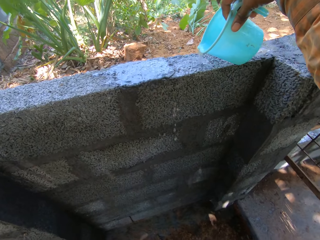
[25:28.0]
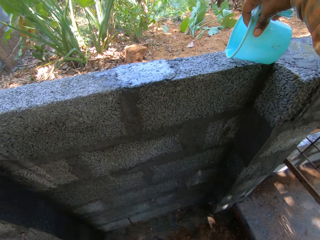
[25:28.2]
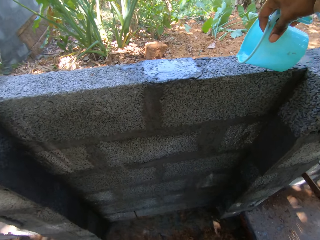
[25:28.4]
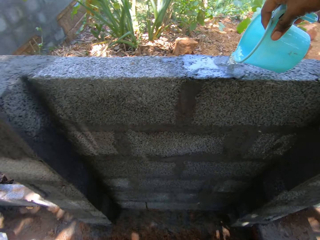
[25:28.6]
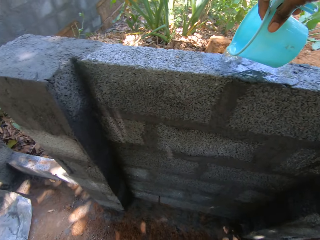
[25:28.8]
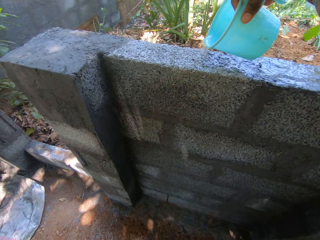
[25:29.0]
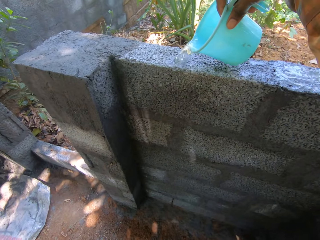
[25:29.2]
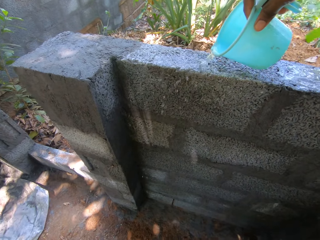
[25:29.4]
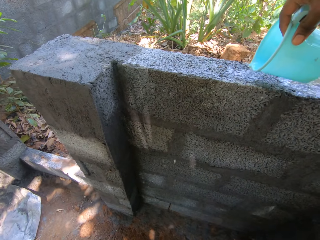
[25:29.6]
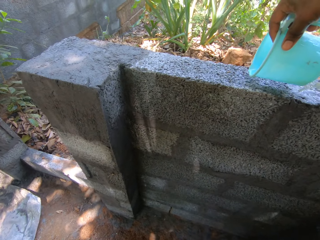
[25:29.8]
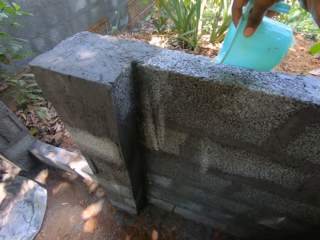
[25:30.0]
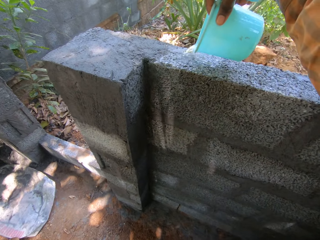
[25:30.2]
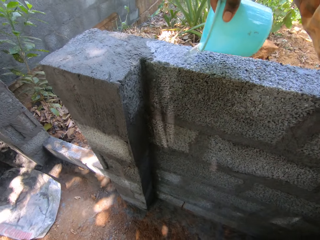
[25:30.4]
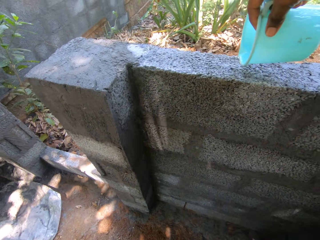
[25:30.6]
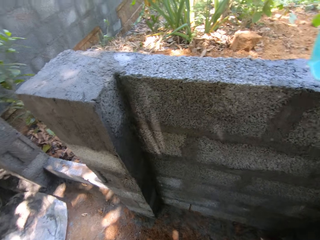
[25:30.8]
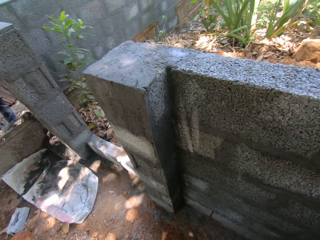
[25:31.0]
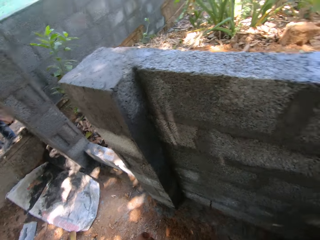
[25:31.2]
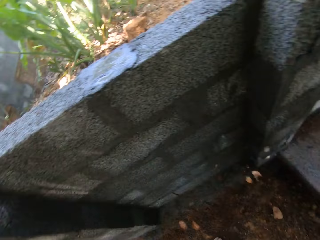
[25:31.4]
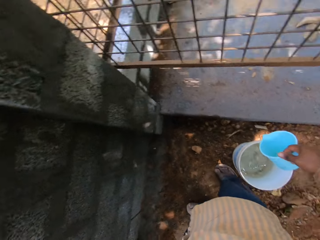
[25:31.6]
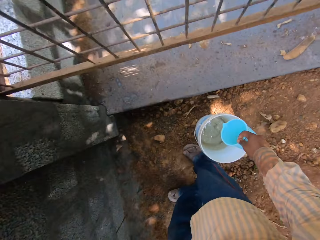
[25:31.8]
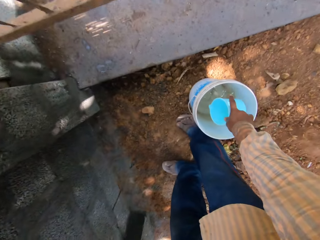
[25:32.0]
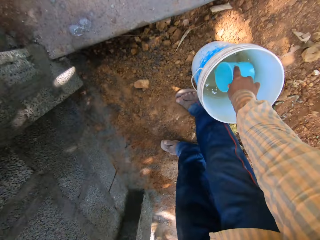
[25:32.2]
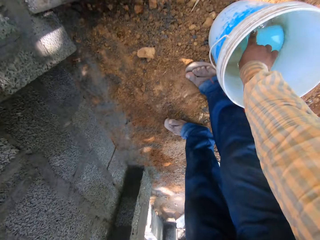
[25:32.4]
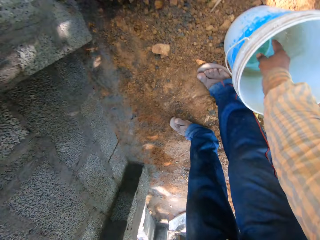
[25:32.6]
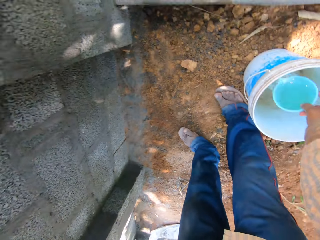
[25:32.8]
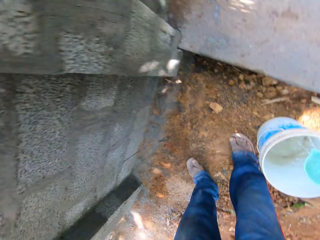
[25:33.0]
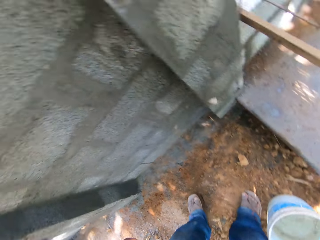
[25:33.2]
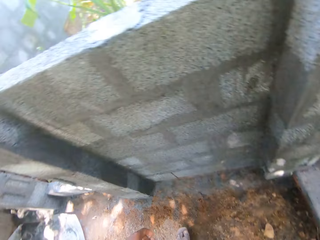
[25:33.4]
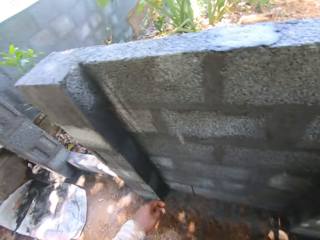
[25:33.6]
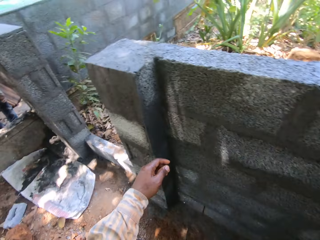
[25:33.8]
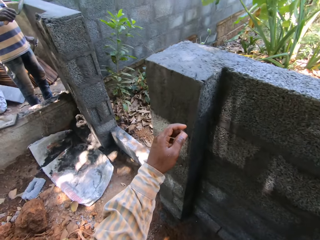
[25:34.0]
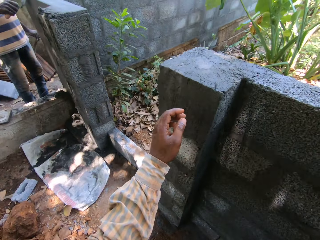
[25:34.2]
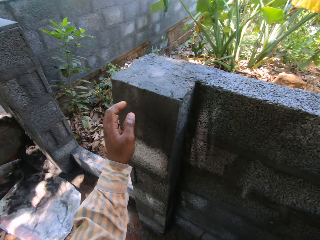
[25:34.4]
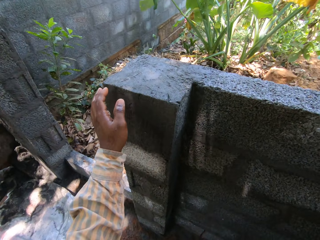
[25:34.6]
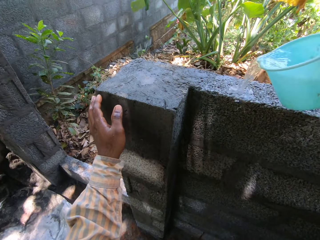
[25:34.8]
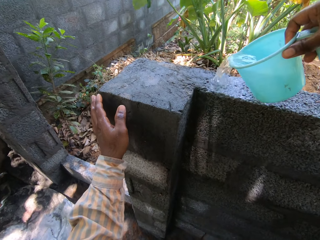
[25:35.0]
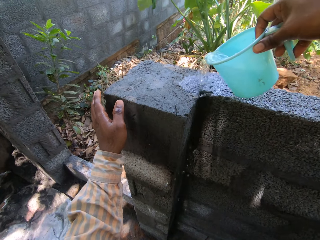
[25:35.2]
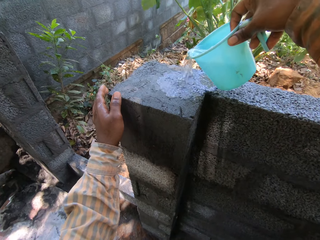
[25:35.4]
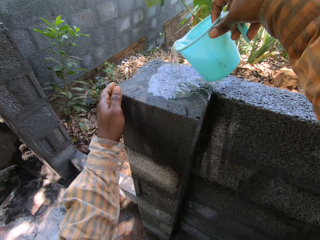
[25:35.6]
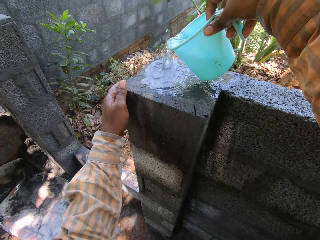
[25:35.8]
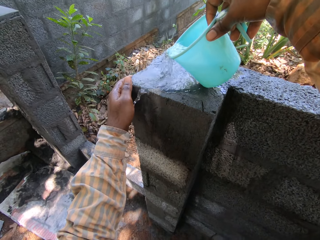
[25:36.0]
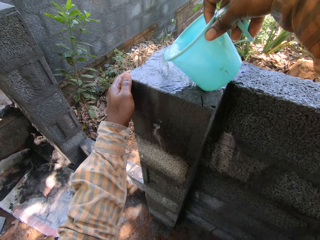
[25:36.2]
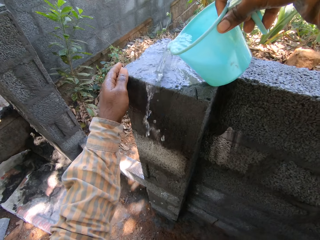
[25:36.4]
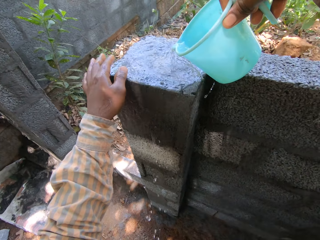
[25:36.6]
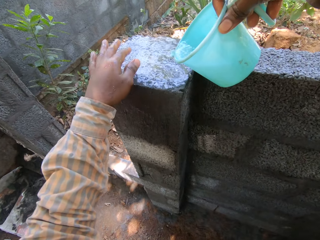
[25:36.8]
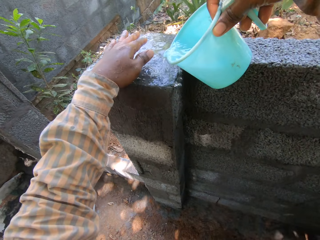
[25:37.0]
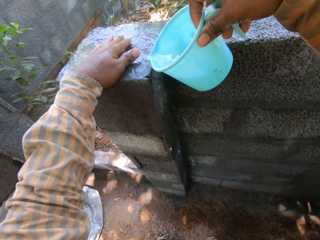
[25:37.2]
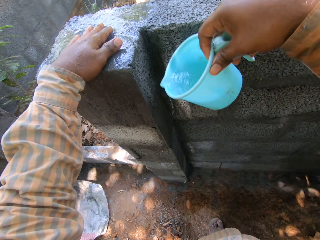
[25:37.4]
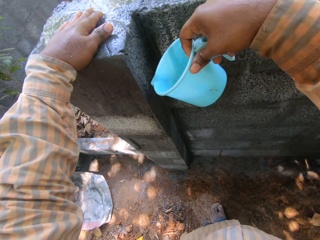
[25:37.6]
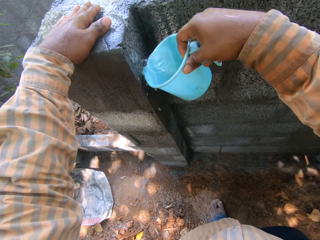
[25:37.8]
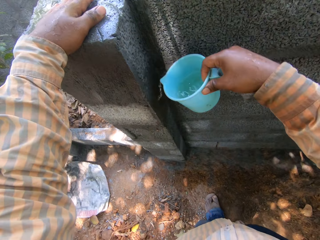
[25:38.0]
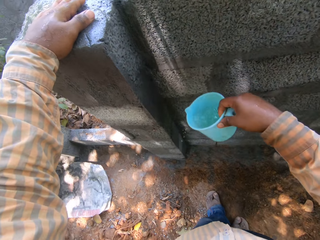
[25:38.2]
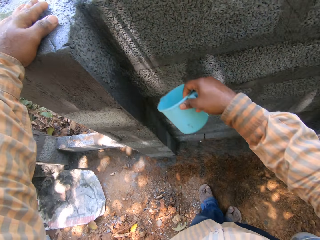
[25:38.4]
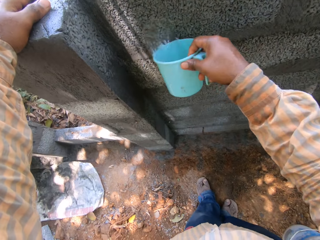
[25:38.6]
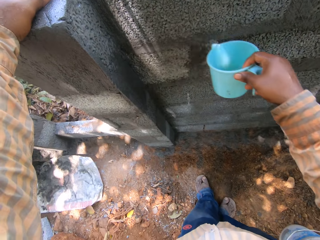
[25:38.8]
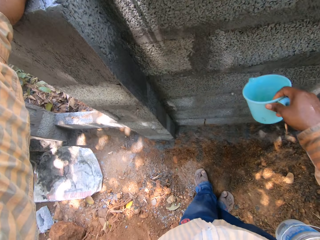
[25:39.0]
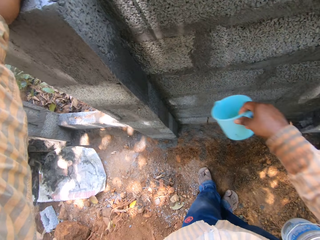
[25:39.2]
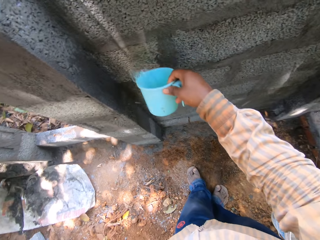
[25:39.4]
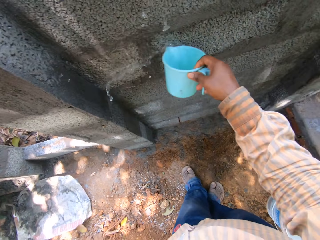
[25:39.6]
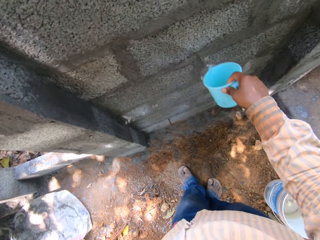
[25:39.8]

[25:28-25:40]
The camera wearer fetches water from the bucket of water with the small bowl in his right hand. He pours water from the small bowl on the wall with his right hand.

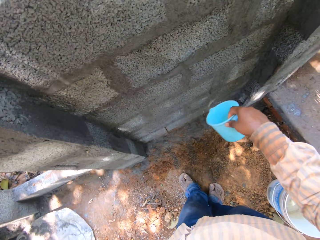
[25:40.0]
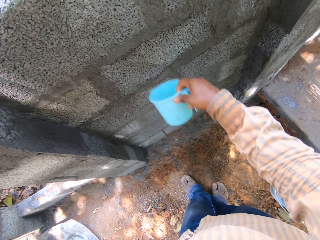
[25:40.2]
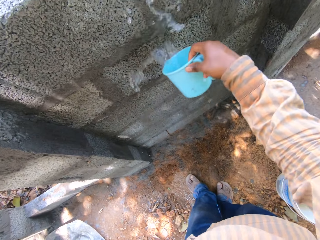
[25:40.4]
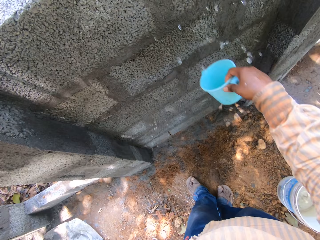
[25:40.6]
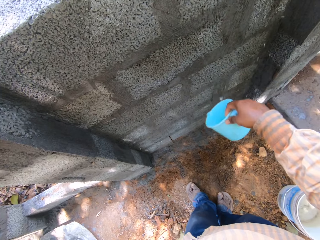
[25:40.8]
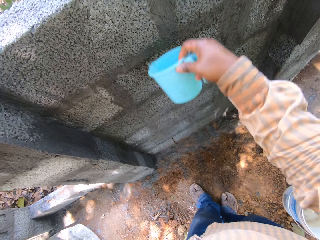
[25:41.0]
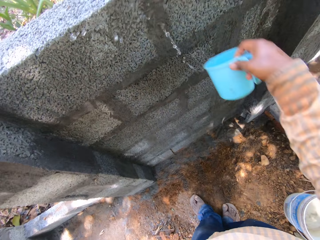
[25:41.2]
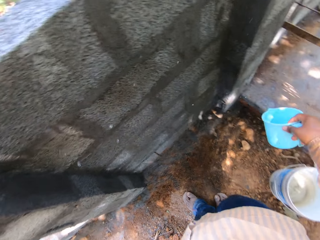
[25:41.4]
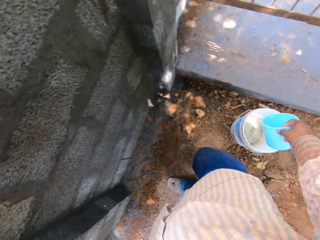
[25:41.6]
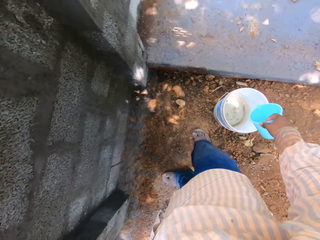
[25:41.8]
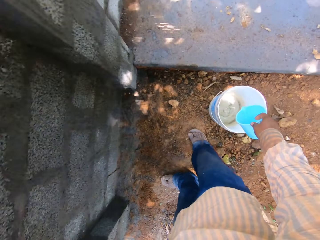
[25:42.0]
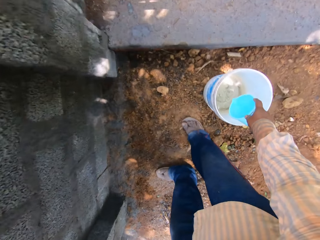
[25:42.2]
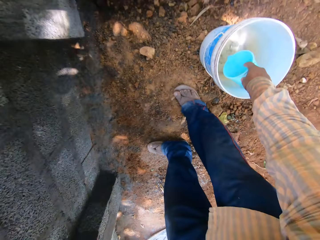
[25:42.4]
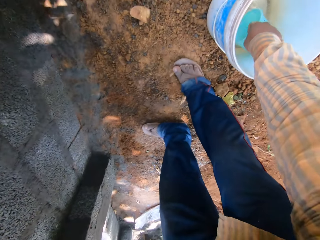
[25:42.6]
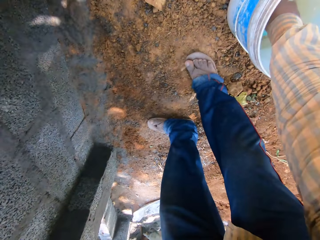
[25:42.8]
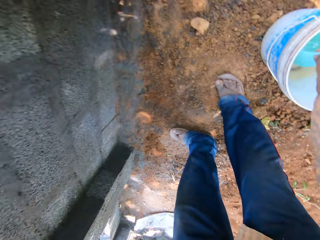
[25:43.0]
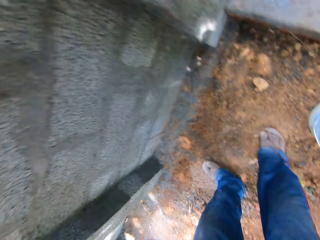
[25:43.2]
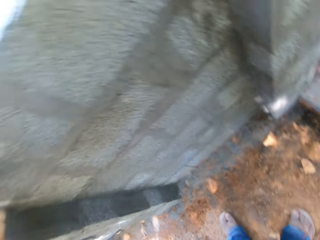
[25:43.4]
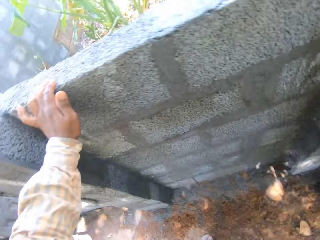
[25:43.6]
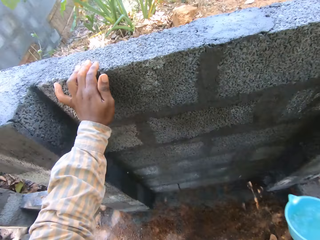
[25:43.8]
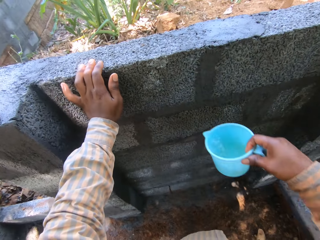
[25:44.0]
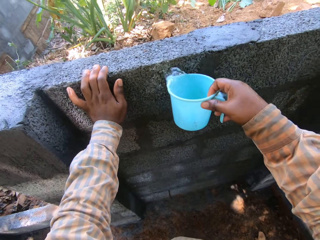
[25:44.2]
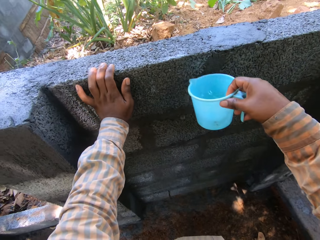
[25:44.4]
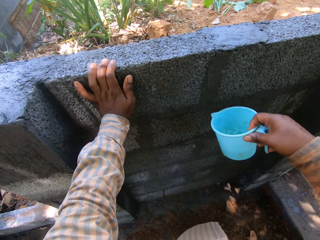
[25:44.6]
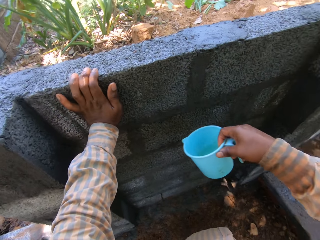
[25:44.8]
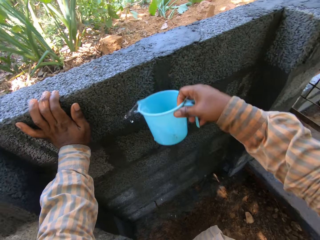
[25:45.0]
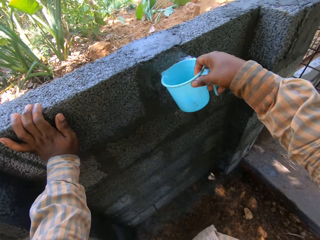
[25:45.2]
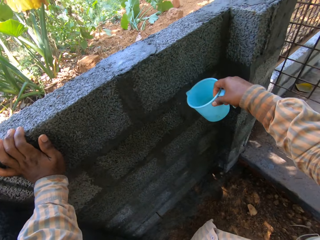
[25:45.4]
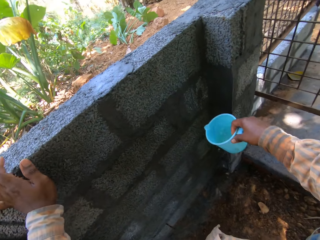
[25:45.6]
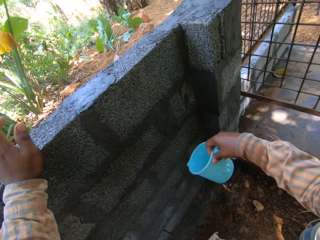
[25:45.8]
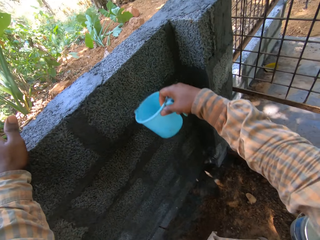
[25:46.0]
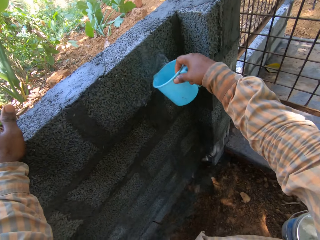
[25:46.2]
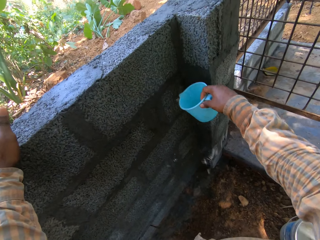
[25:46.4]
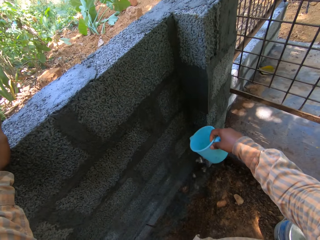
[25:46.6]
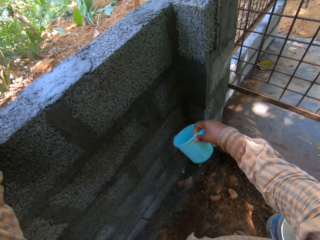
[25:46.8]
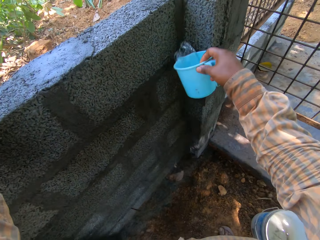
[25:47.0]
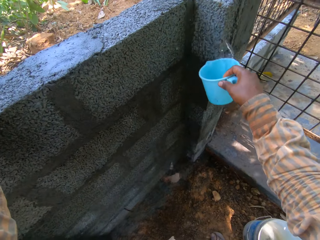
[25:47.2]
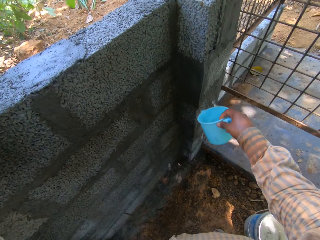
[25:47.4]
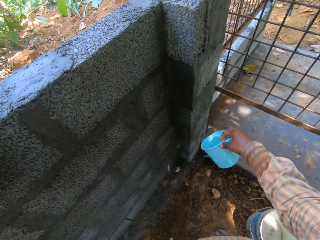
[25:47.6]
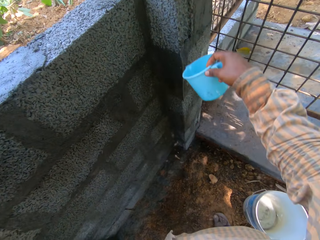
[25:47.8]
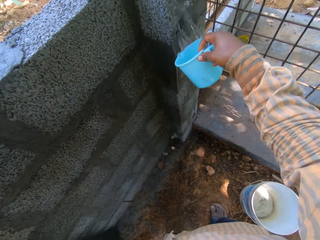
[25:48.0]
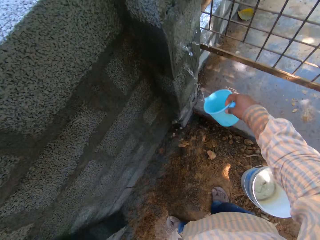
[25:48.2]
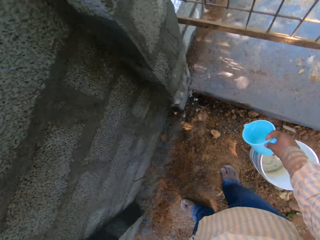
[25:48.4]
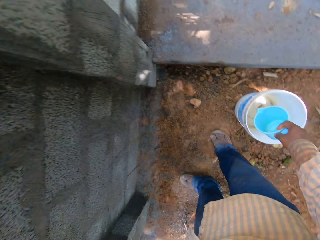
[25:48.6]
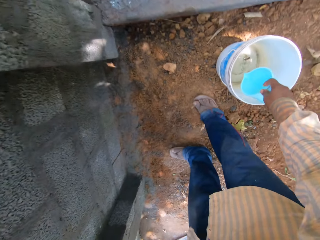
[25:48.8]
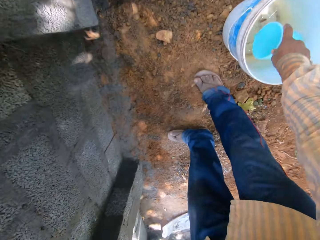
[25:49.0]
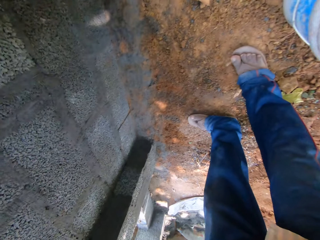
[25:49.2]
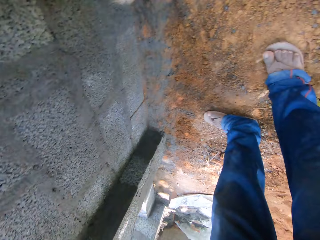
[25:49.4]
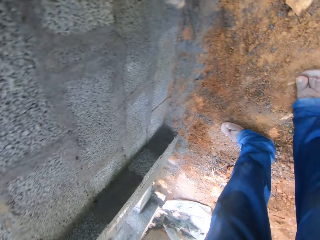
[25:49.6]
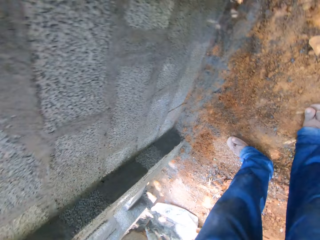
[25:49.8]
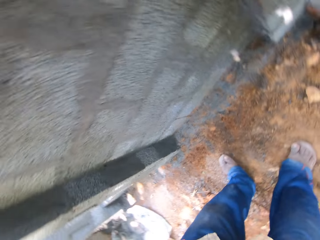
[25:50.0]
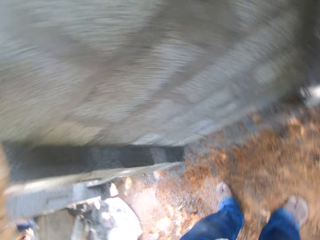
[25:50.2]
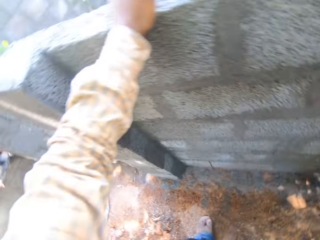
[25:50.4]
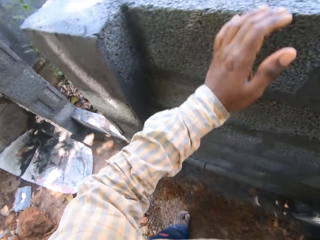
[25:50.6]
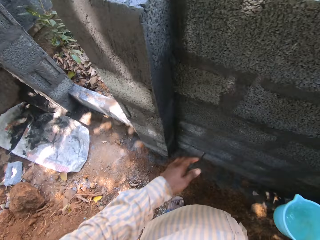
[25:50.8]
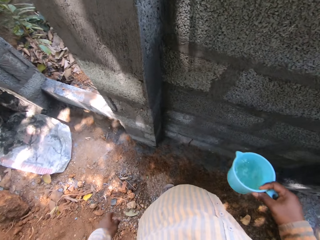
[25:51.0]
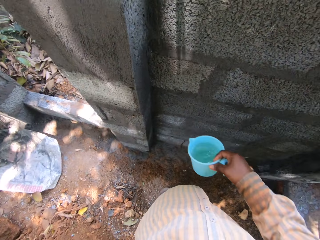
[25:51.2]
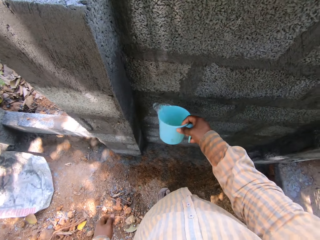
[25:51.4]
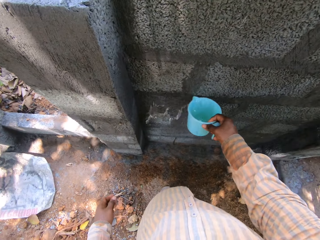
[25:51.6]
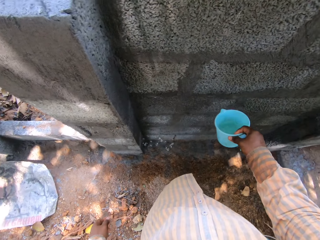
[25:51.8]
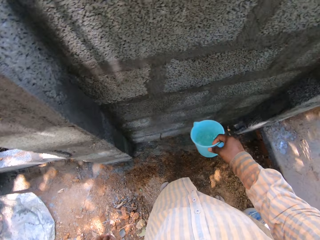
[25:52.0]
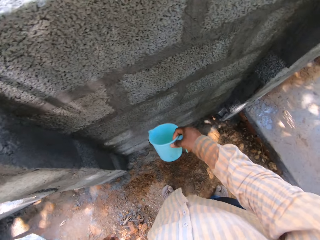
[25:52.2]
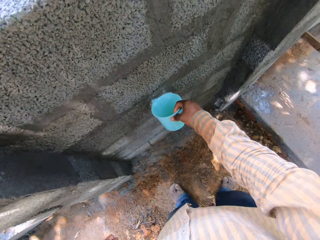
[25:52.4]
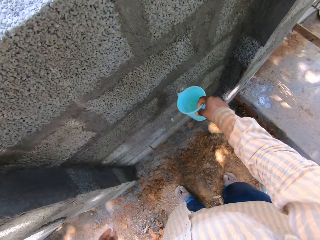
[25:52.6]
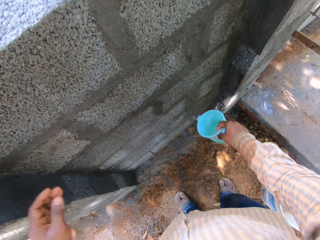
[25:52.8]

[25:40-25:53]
The camera wearer fetches water from the bucket of water with the small bowl in his right hand. He pours water from the small bowl on the wall with his right hand. He fetches water from the bucket of water with the small bowl in his right hand. He pours water from the small bowl on the wall with his right hand.
